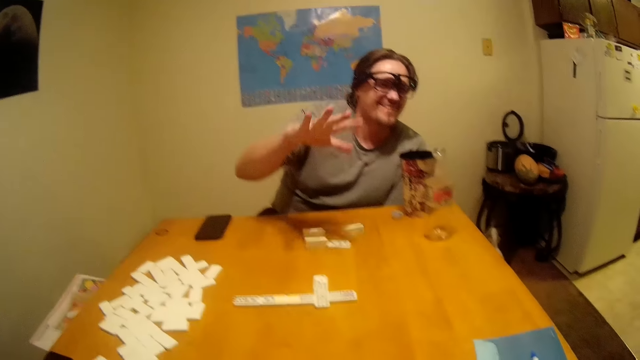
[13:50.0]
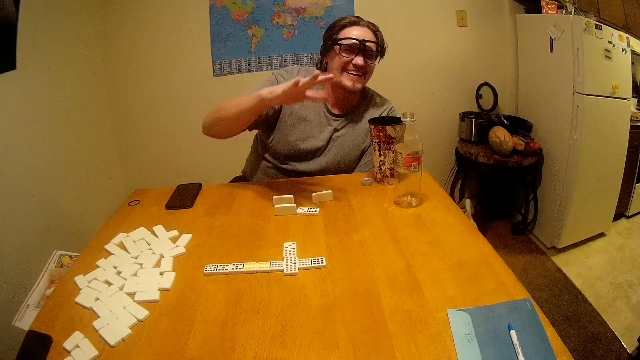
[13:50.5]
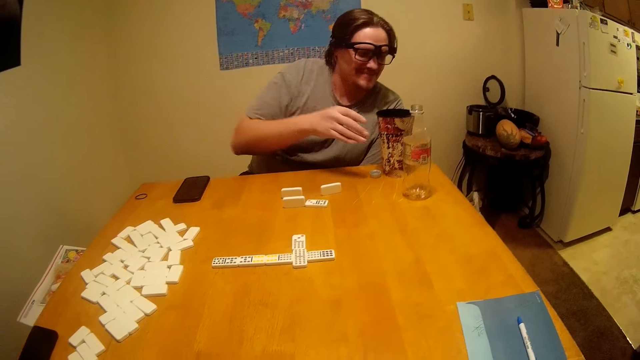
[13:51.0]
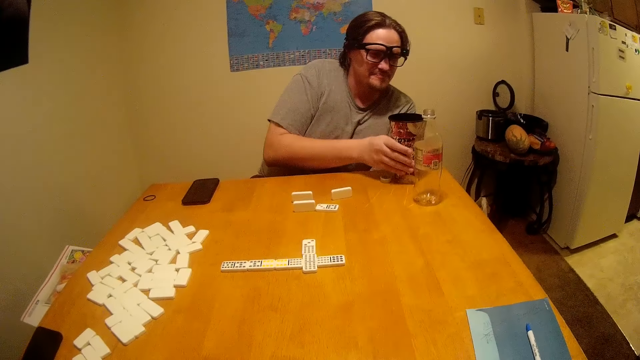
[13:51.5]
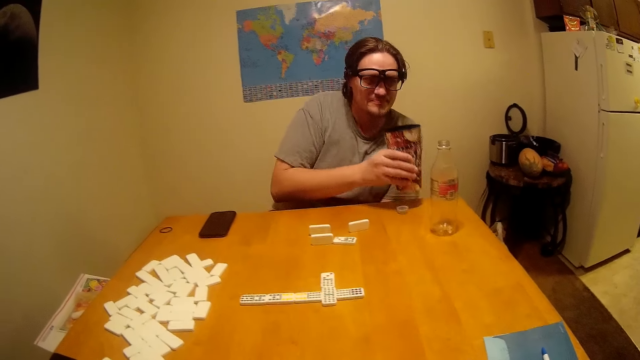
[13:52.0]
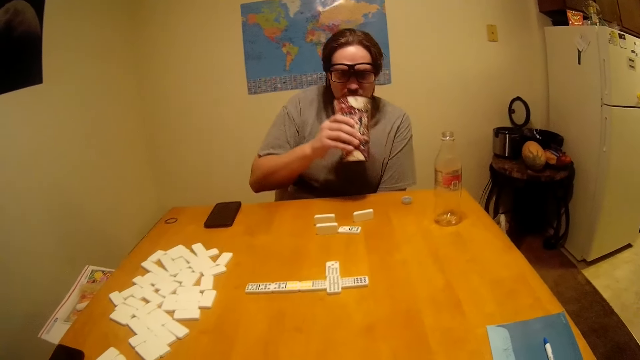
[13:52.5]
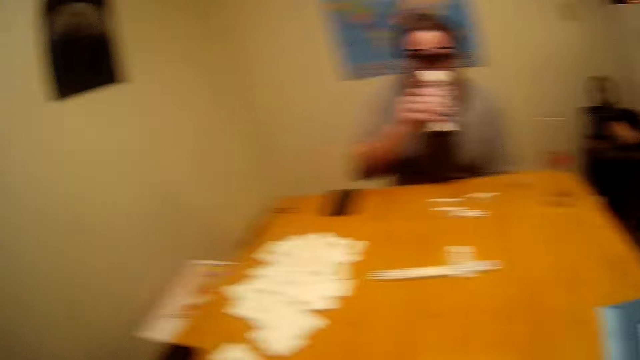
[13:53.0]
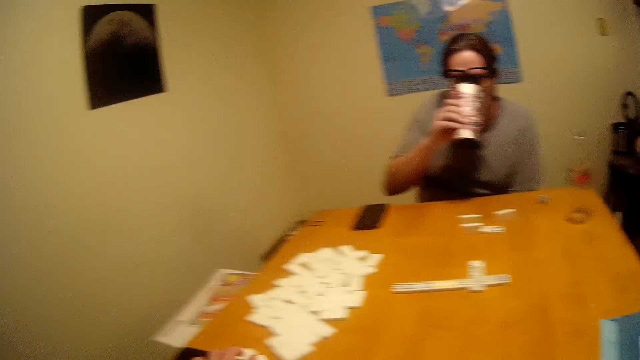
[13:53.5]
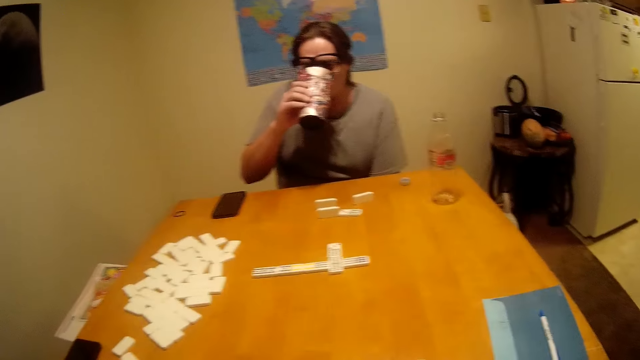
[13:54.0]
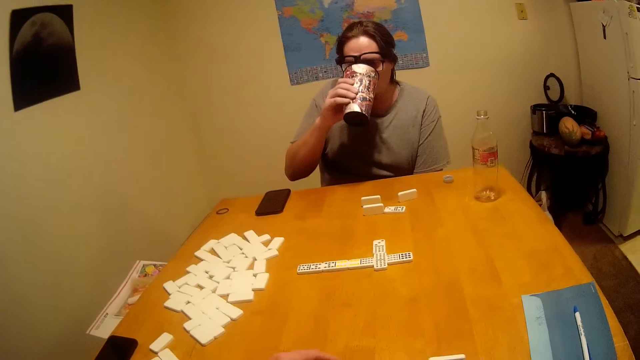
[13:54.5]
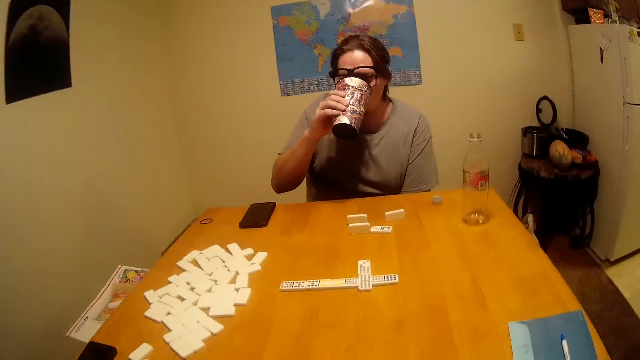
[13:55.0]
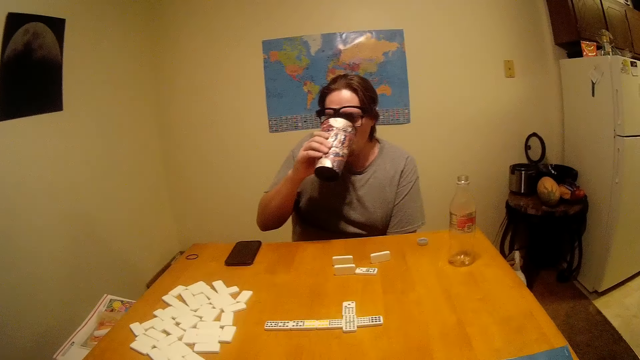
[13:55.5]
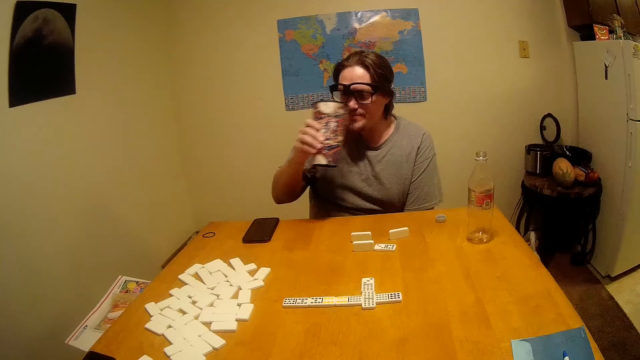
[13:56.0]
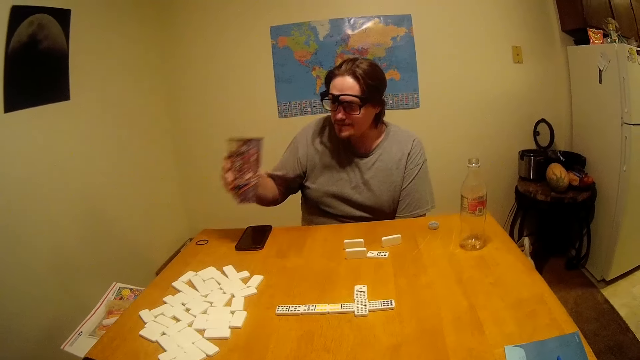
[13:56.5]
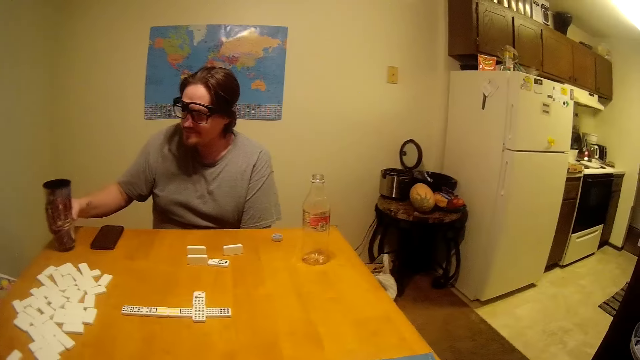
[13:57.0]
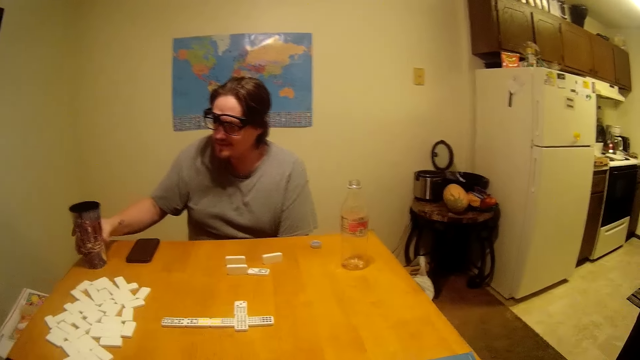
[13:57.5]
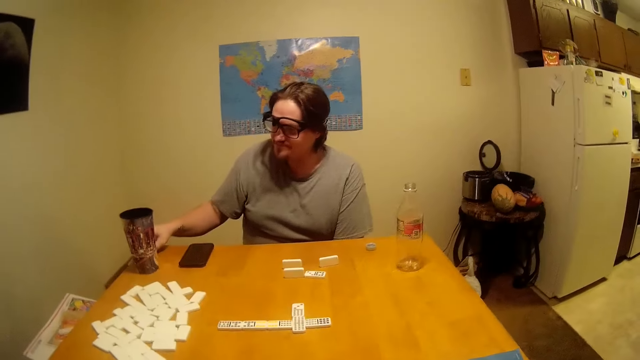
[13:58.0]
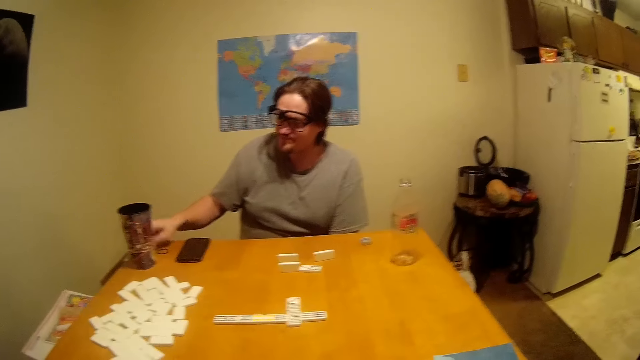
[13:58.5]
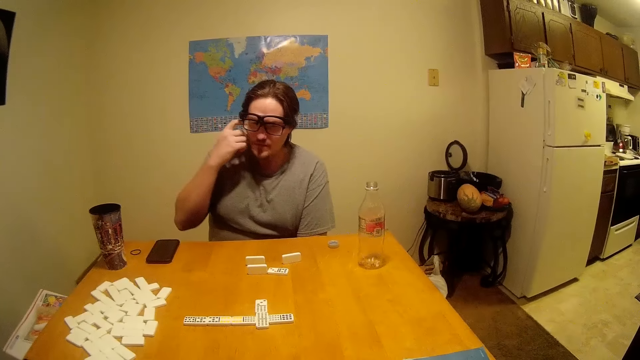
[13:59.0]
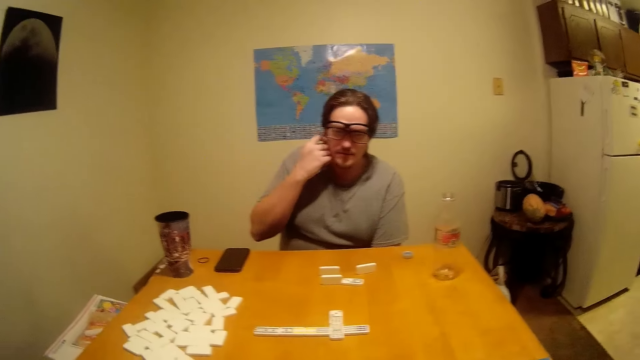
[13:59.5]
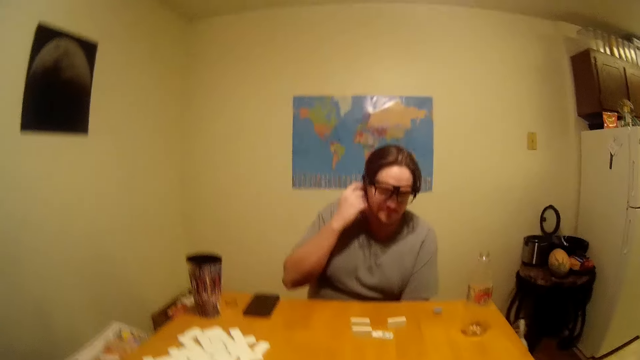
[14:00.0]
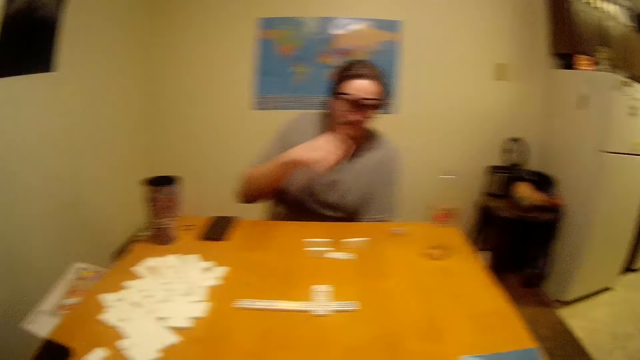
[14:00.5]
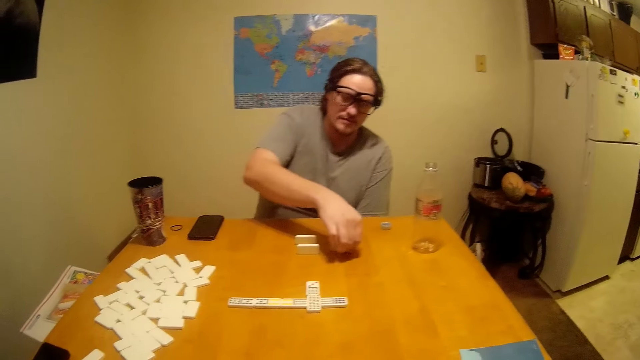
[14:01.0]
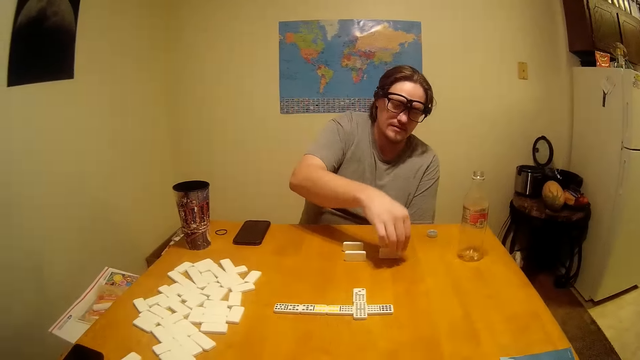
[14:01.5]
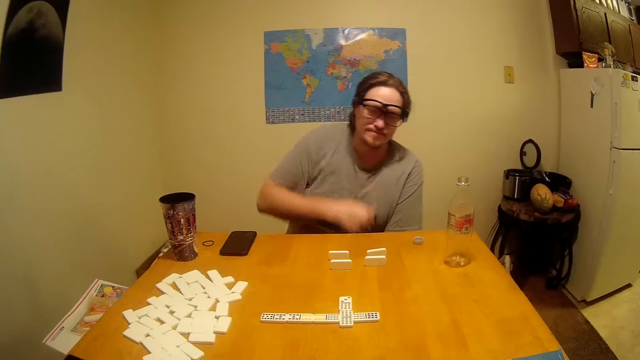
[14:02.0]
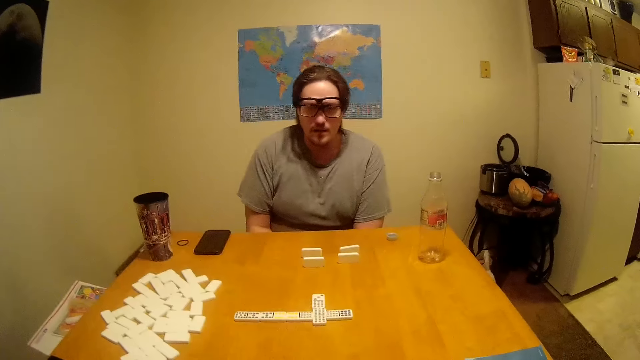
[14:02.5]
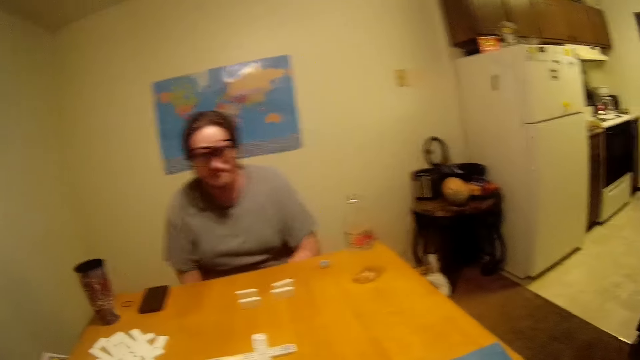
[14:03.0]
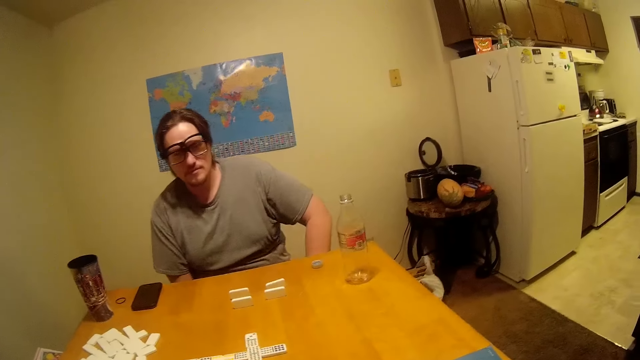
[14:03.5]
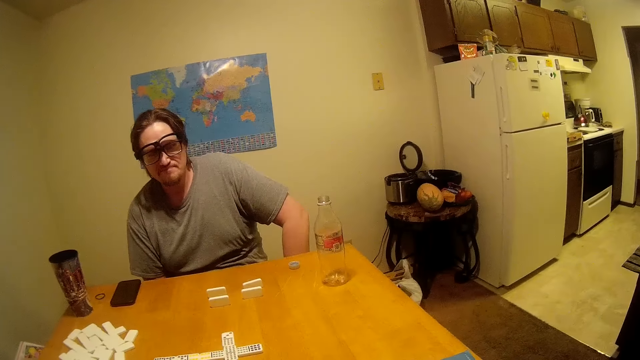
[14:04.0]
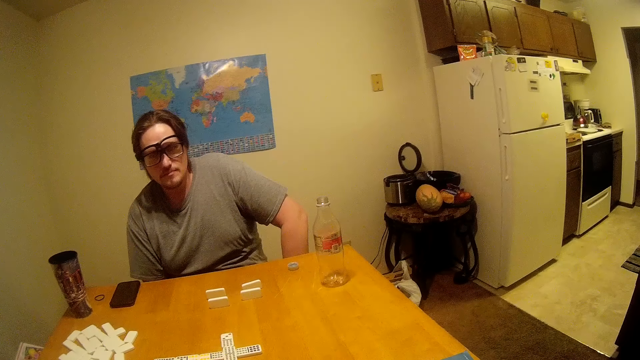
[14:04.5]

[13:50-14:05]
The man moves a hand. The man picks up a cup of something. The camera wearer talks to the man. The man drinks the cup of something and puts the cup of something on the table. The man touches an ear. The camera wearer talks to the man. The man picks up the dominoes from the table. The man holds a block. The man puts the dominoes on the table. The camera wearer talks to the man. They look around.

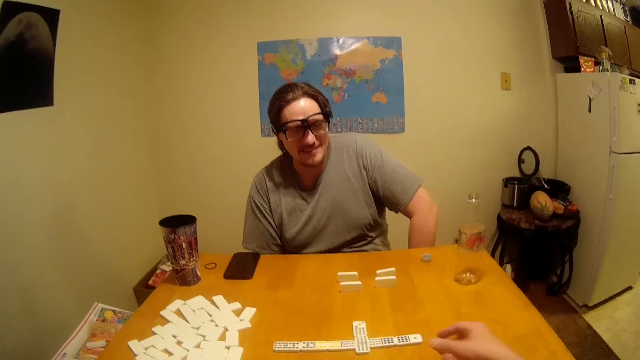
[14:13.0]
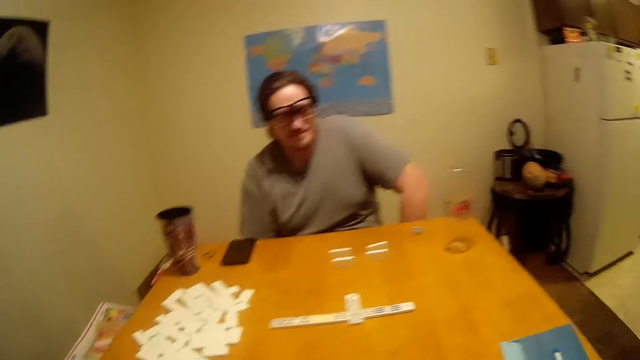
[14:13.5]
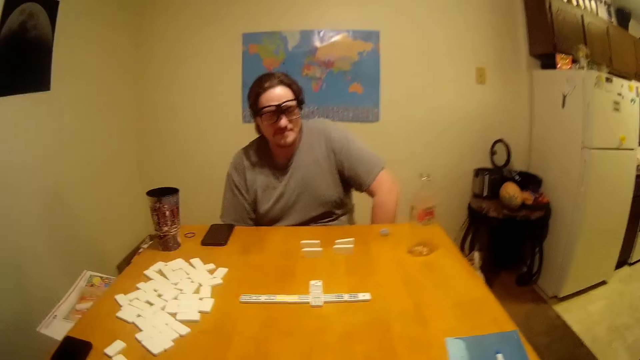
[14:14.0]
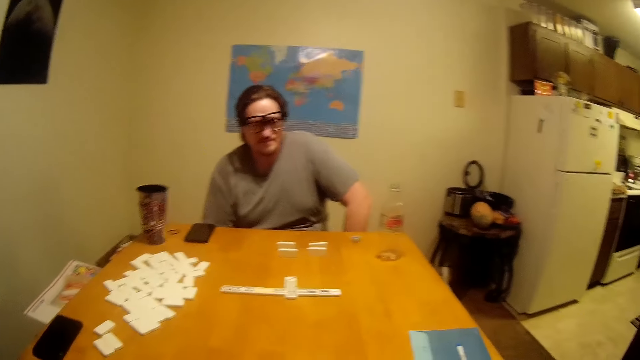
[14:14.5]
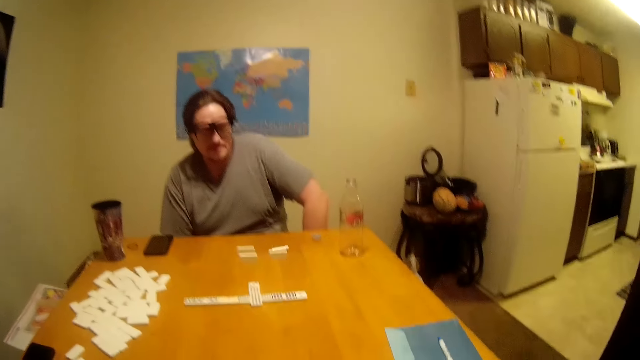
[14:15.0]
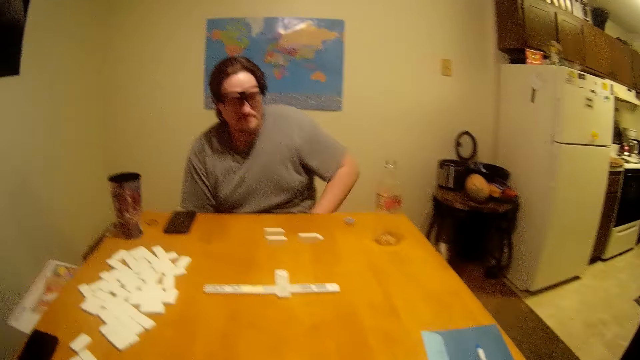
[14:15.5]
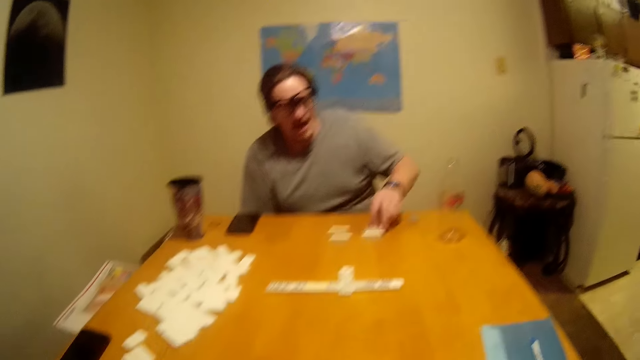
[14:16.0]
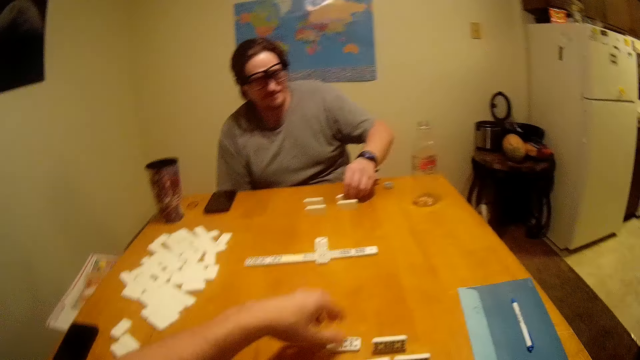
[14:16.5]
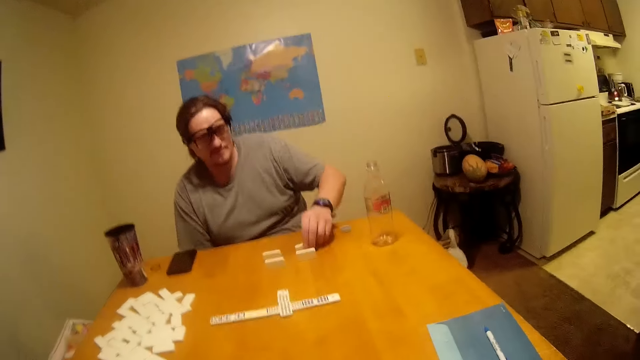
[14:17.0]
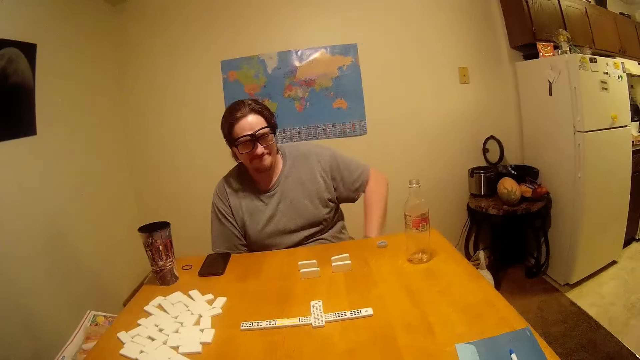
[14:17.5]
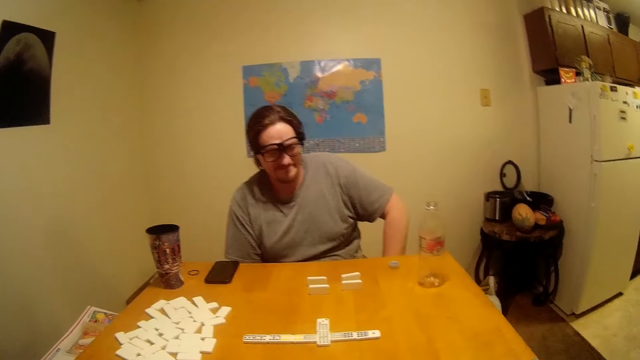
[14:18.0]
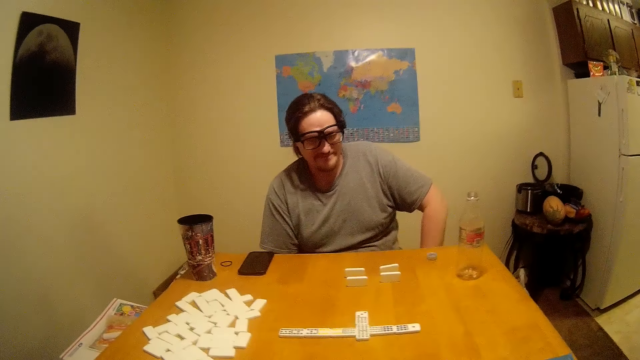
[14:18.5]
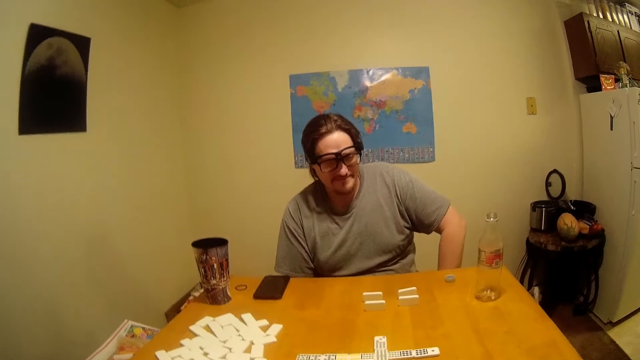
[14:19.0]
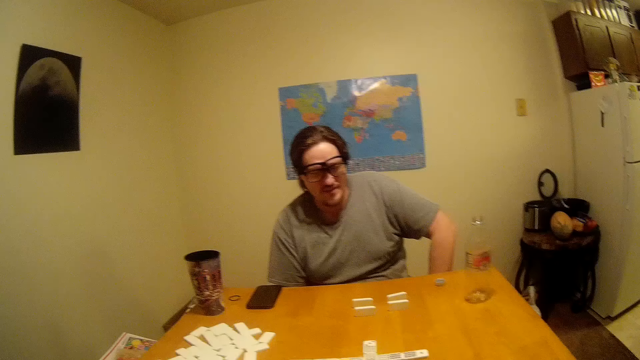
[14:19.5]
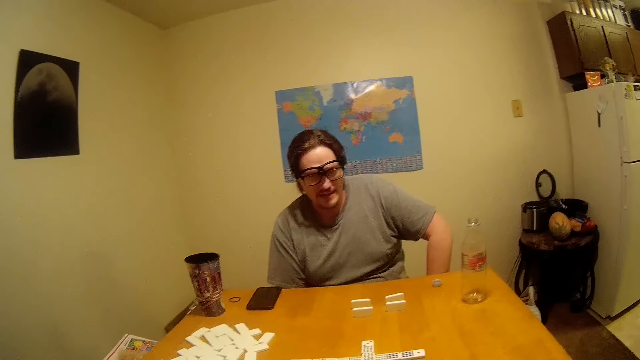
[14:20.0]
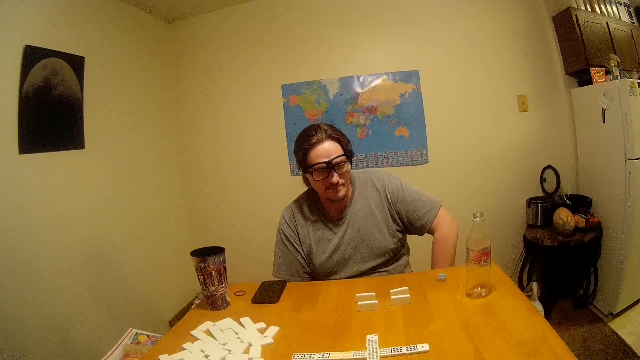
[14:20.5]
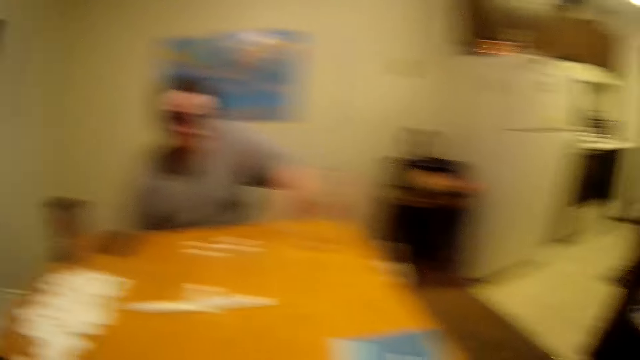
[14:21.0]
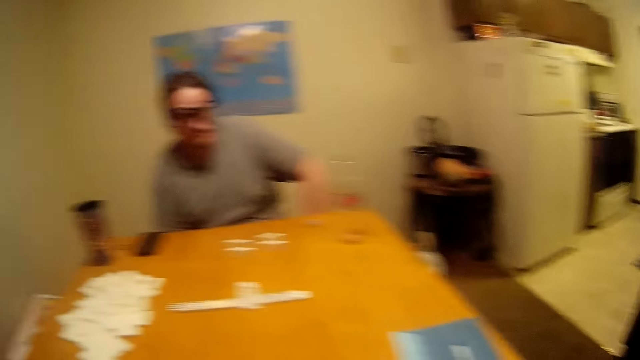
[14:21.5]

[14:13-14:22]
The man talks to the camera wearer. The camera wearer talks to the man. The man holds a block. The man touches the dominoes. The camera wearer talks to the man. They look around. The man talks to the camera wearer.
